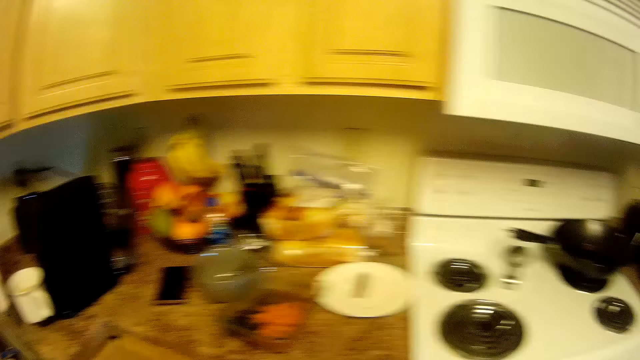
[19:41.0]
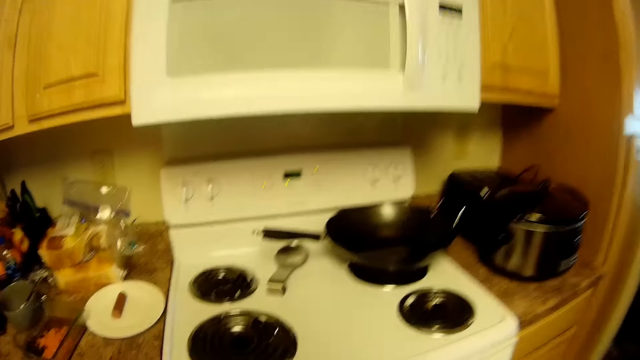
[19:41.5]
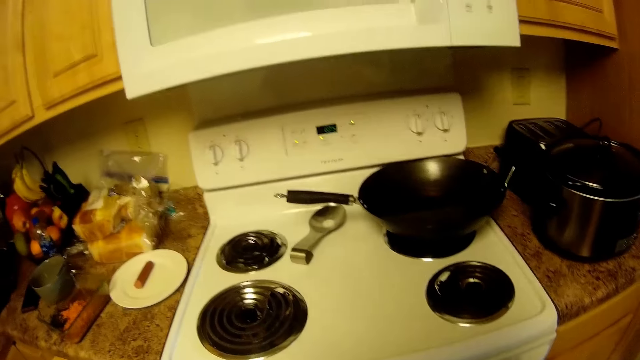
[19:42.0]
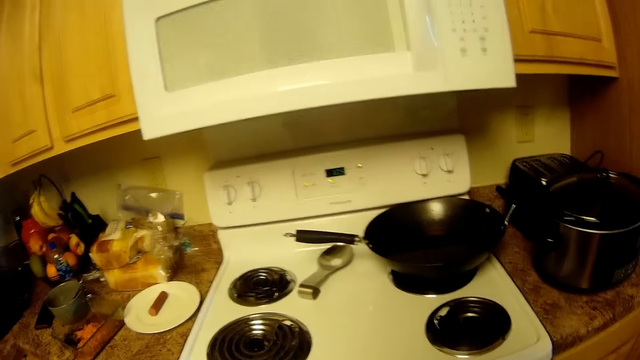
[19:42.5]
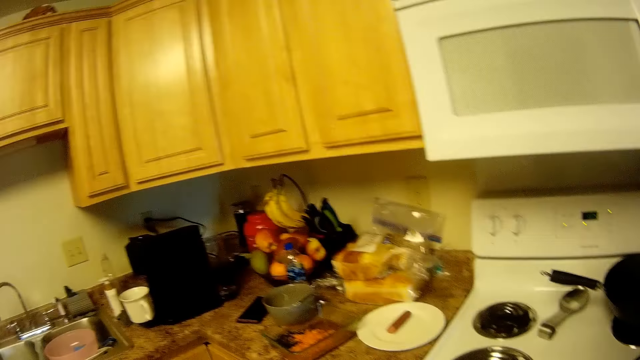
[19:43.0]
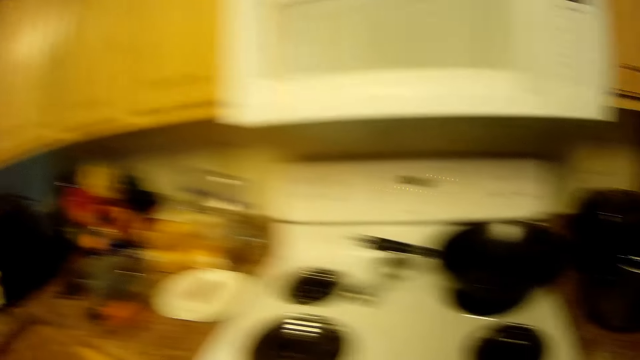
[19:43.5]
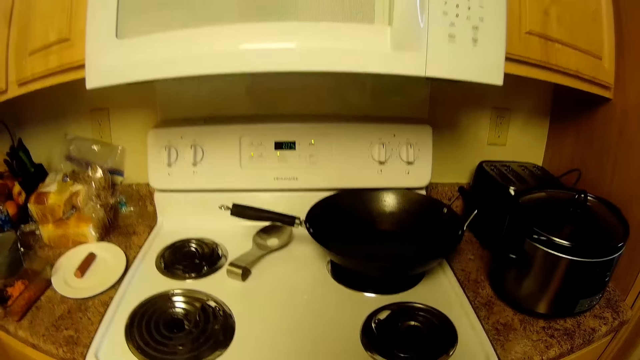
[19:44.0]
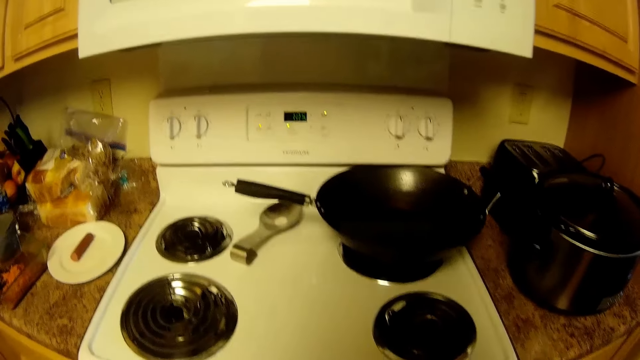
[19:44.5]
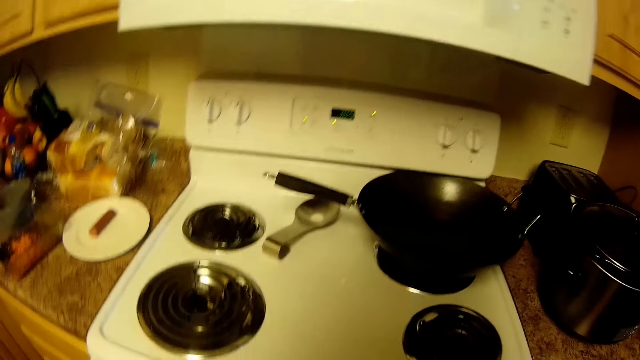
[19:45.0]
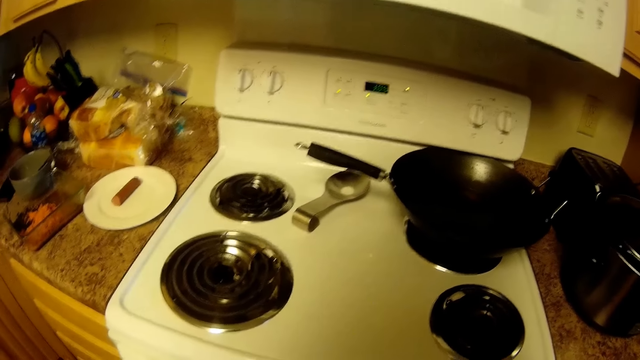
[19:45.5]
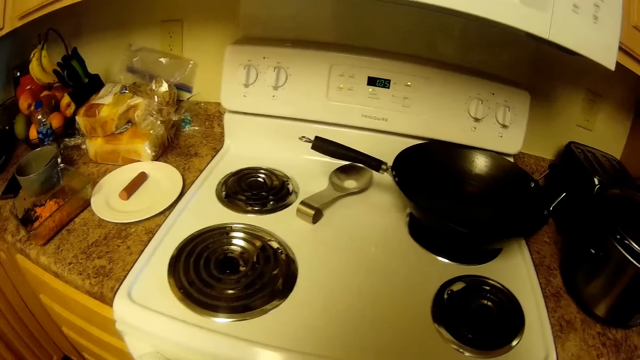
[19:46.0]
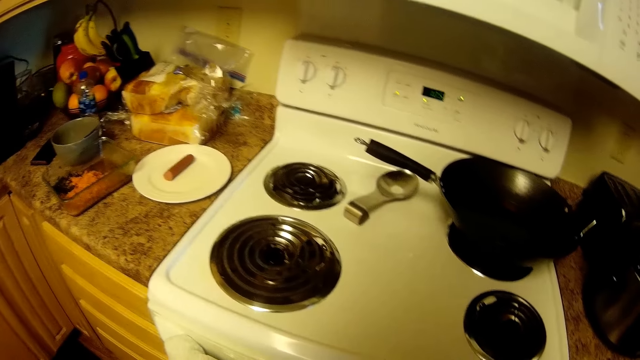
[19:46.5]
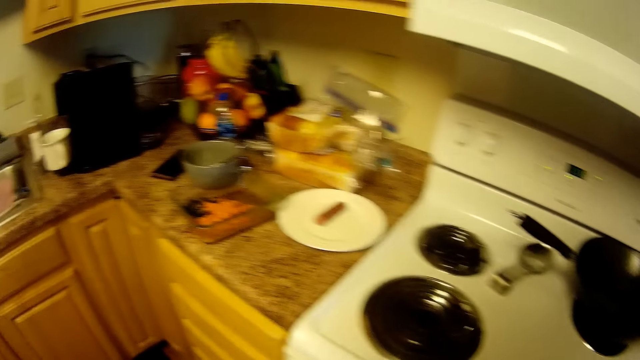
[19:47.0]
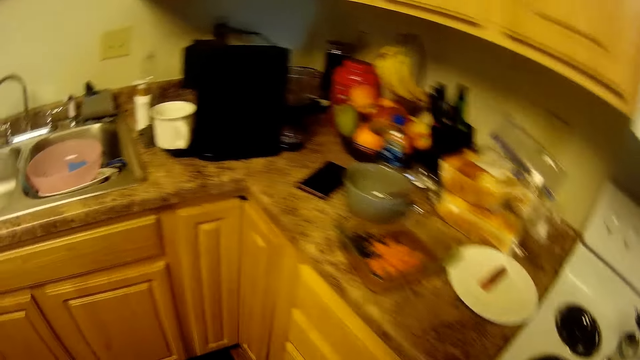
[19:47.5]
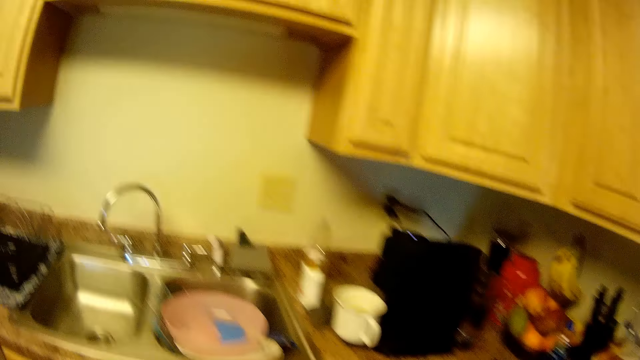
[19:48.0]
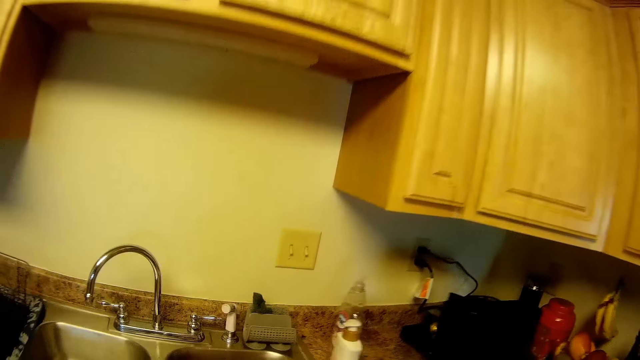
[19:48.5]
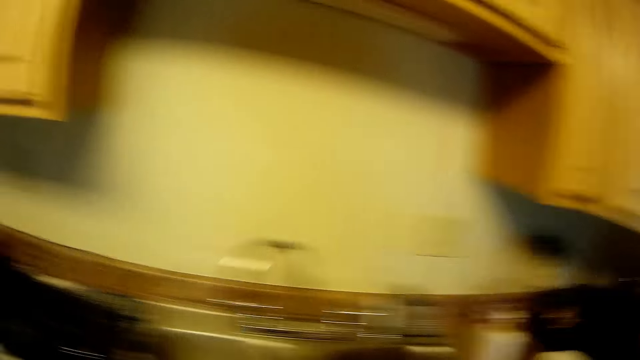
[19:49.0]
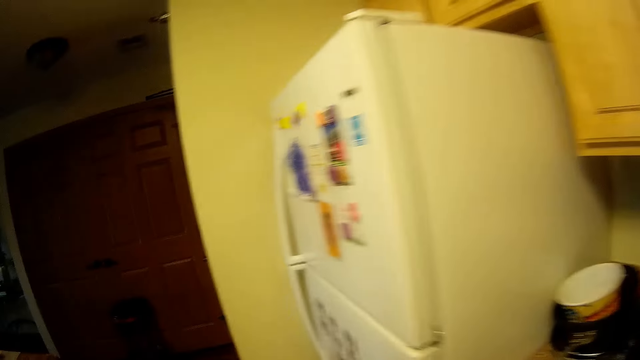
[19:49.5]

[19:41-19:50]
The camera wearer looks at the cooker. They walk around.

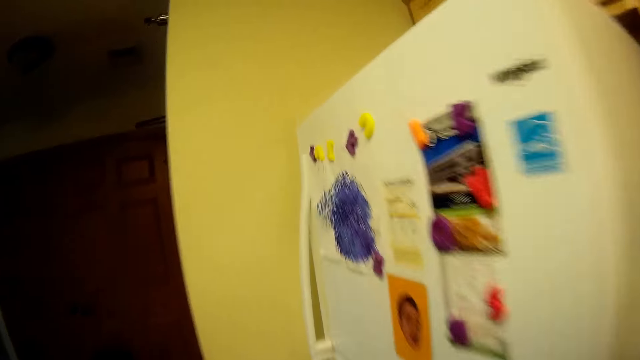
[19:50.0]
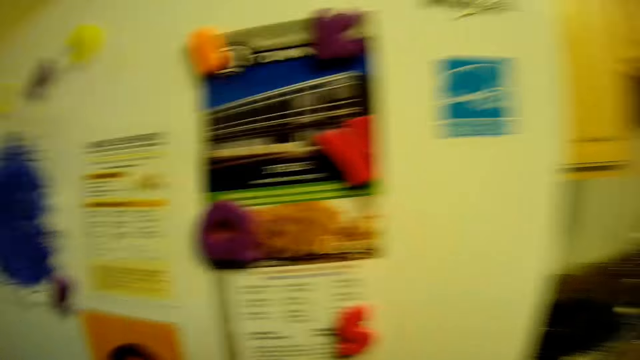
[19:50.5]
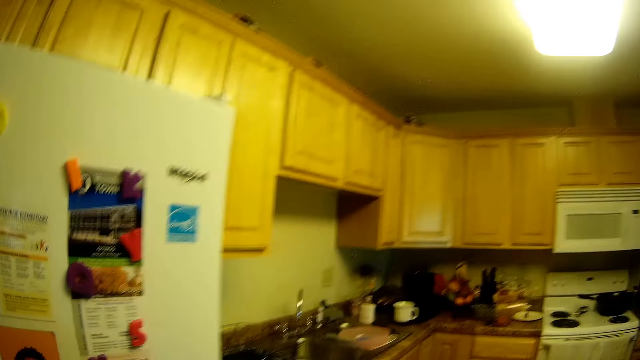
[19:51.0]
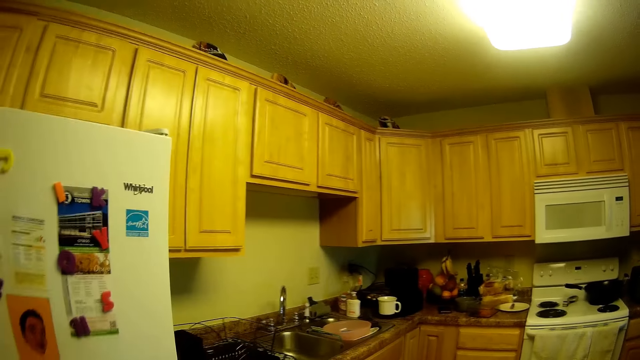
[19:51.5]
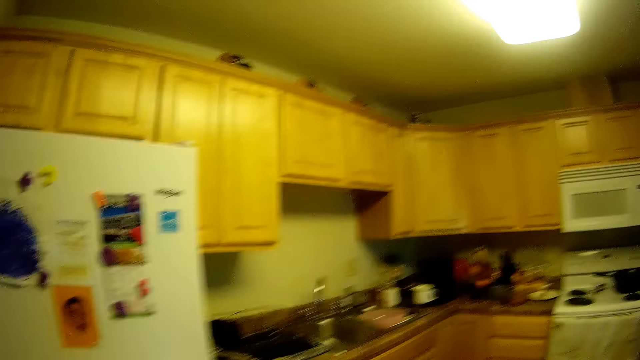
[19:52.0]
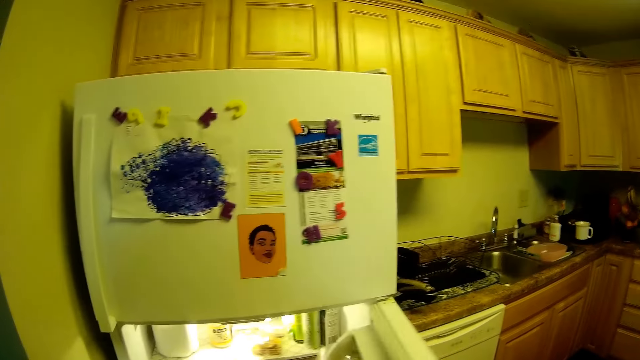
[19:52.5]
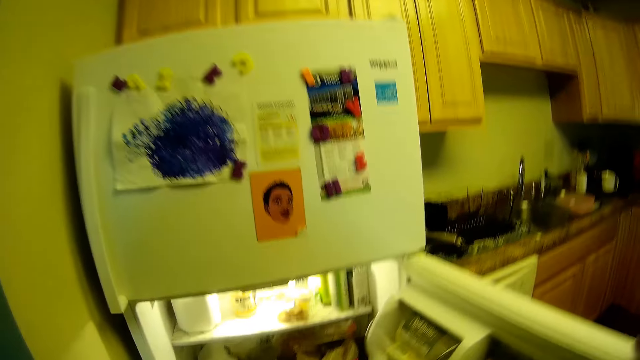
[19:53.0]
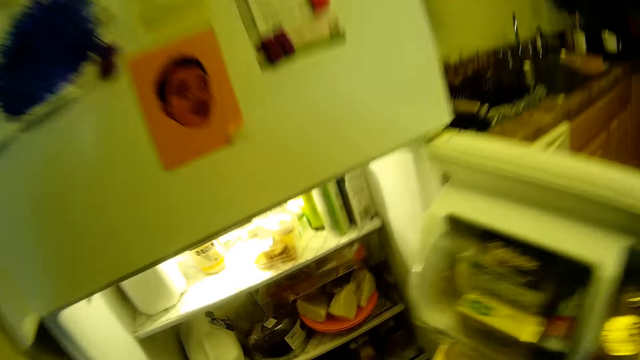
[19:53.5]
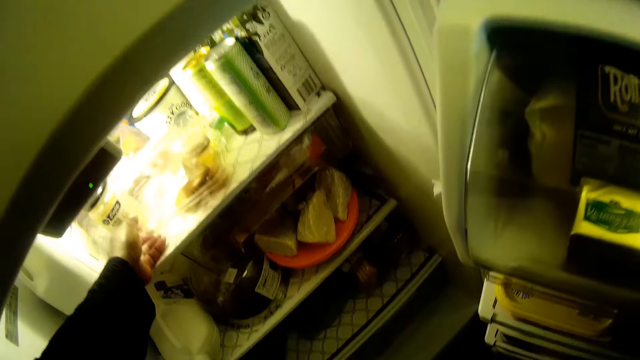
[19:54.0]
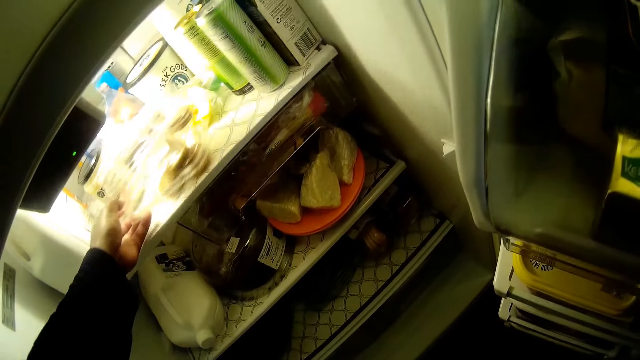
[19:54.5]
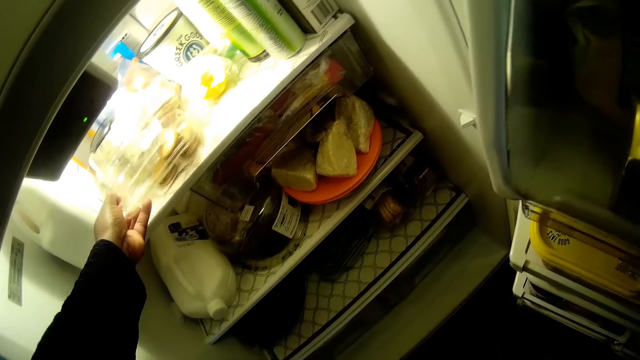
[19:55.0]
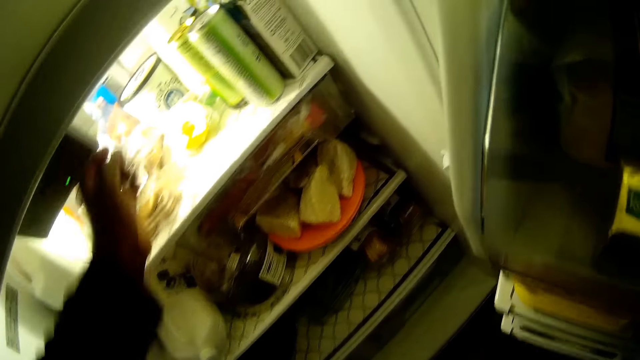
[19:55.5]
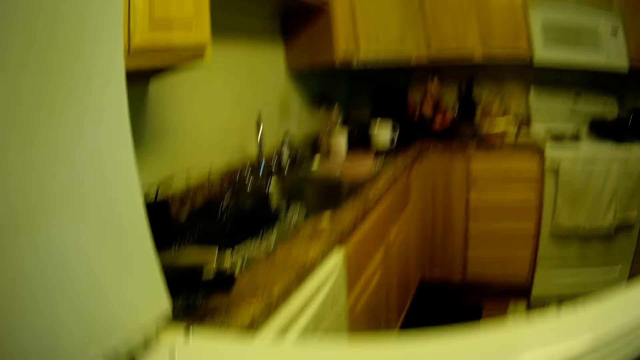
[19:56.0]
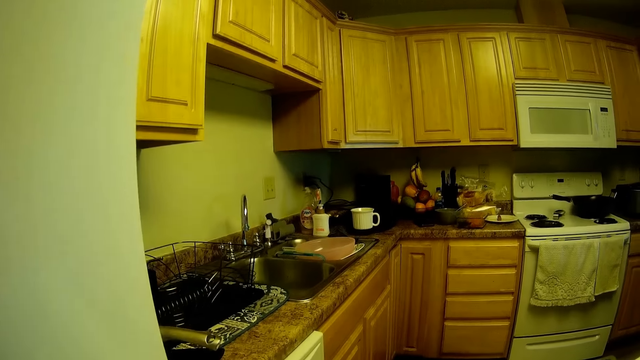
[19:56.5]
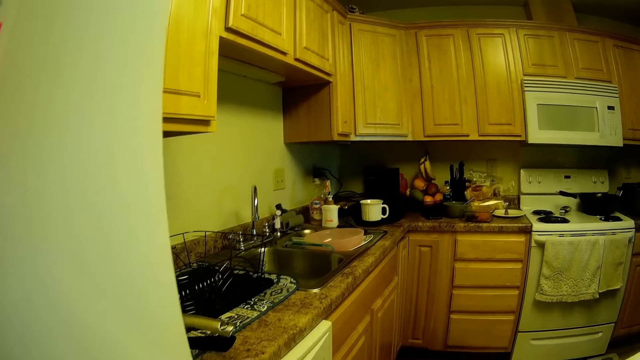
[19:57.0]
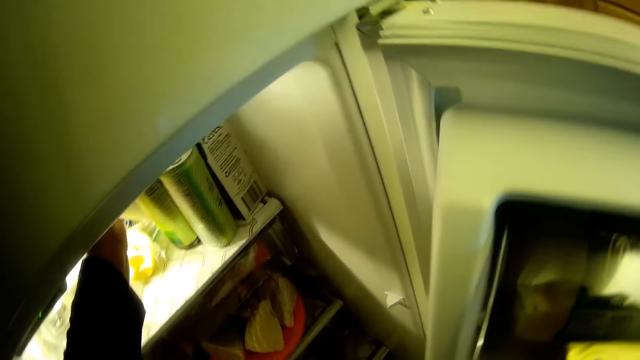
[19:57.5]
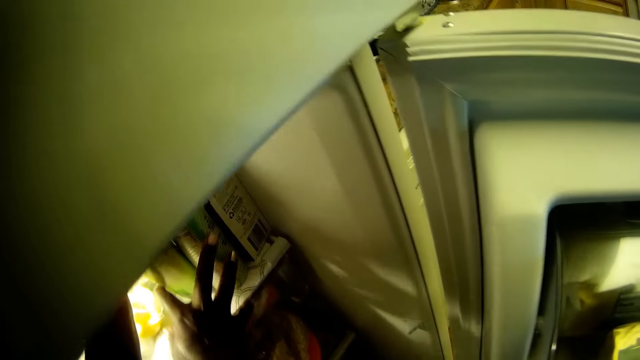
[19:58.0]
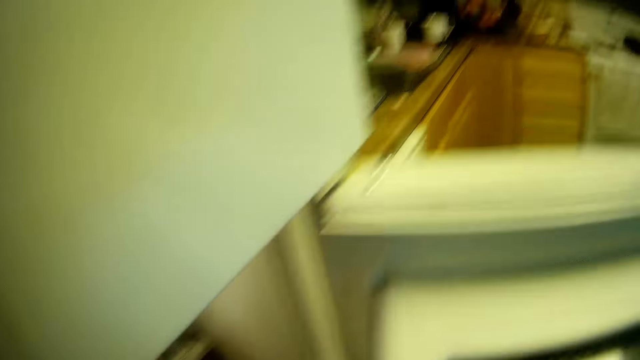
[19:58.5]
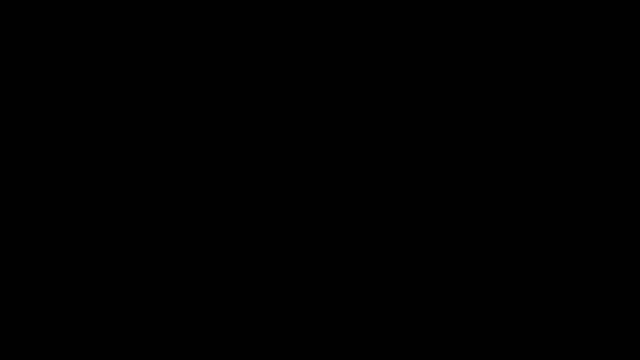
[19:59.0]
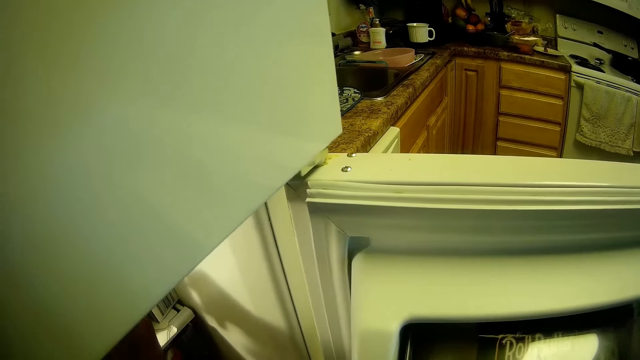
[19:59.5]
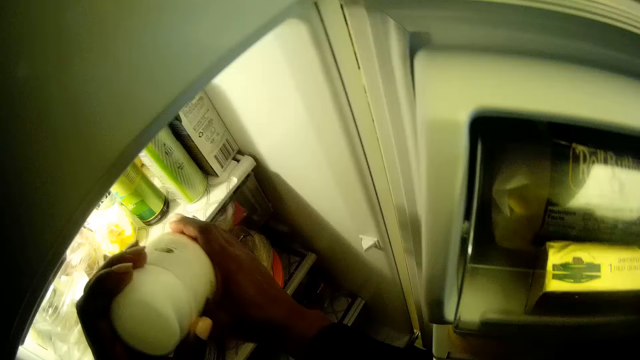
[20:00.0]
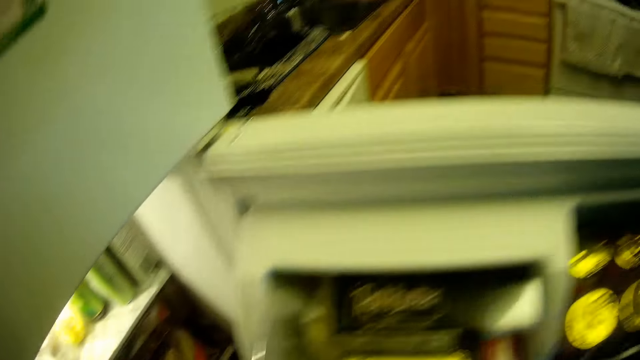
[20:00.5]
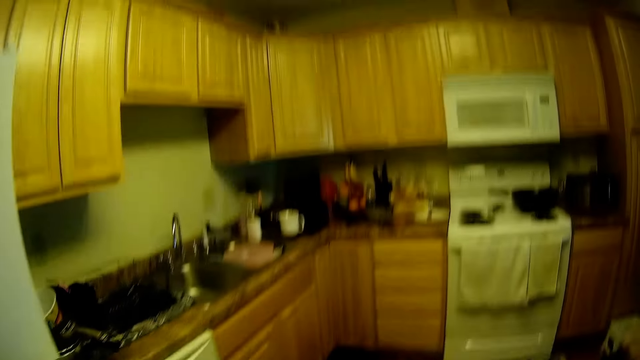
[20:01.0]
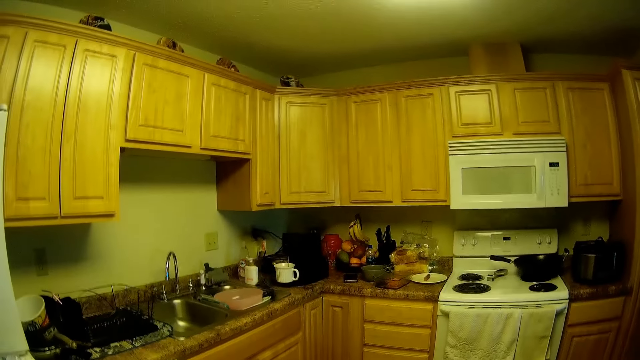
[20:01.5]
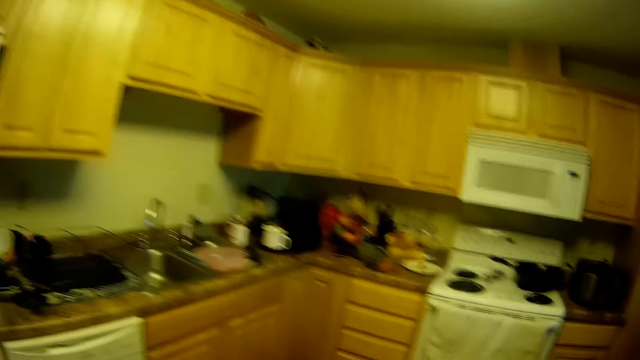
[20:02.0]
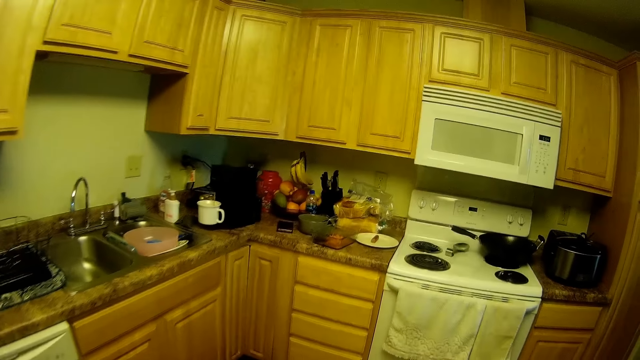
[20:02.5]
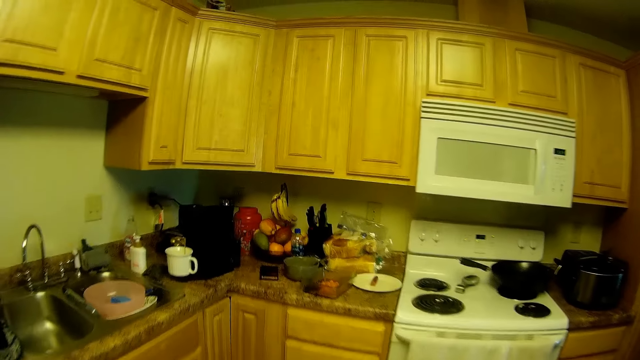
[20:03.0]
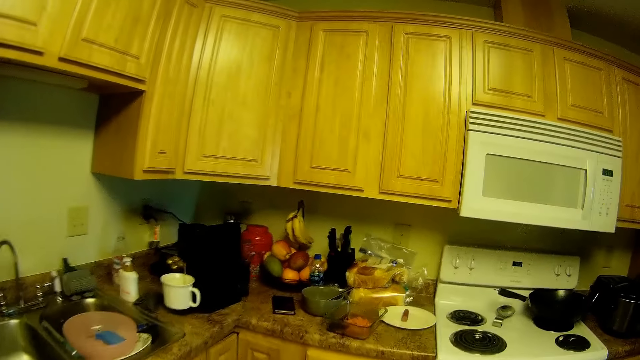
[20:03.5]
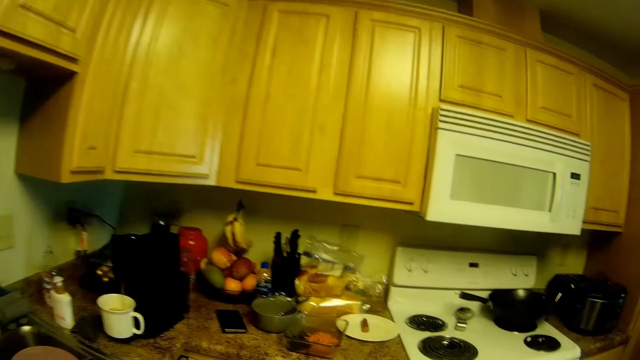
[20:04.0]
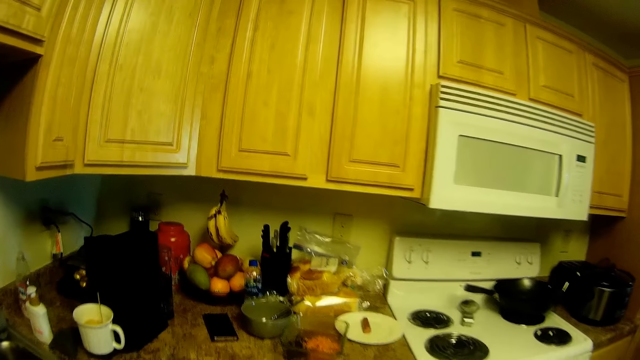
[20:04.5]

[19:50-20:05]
The camera wearer looks around. She opens a refrigerator or fridge with her right hand. She looks into the fridge. She stretches her hand in the fridge. She adjusts a plastic container in the refrigerator with her left hand. She looks around. She adjusts a can drink in the refrigerator with her right hand. She holds a milk container with both hands. She picks up a bottle from the fridge. She looks around. She walks around.
